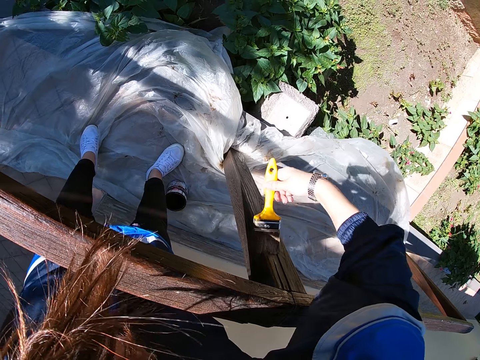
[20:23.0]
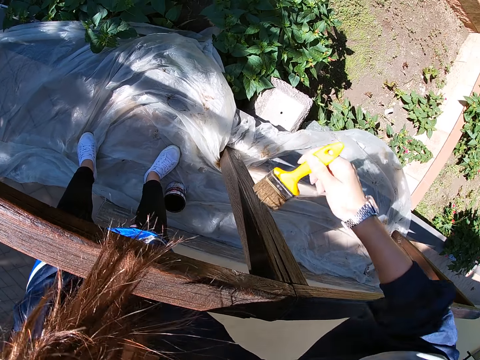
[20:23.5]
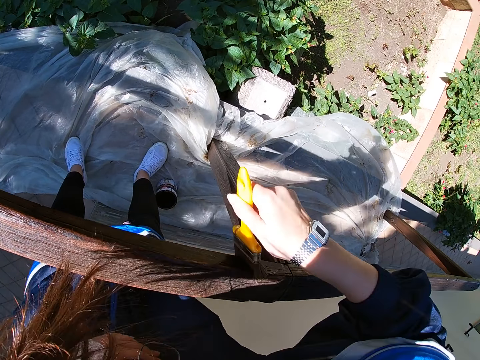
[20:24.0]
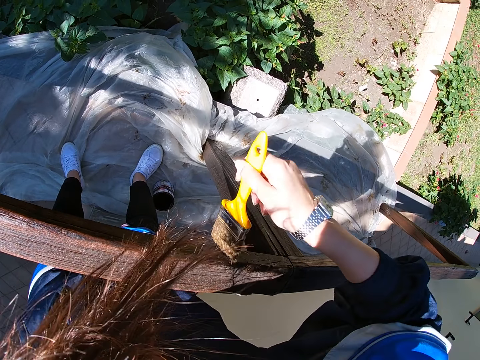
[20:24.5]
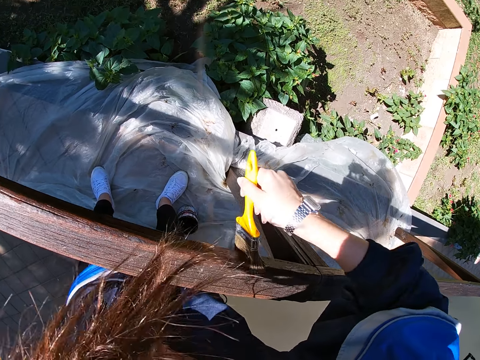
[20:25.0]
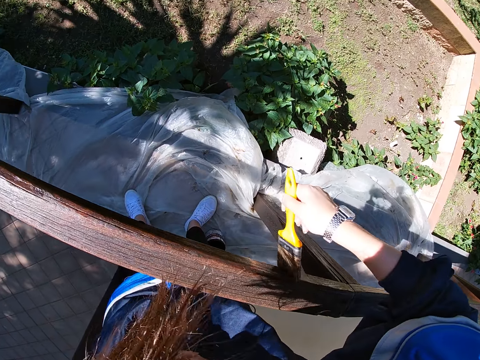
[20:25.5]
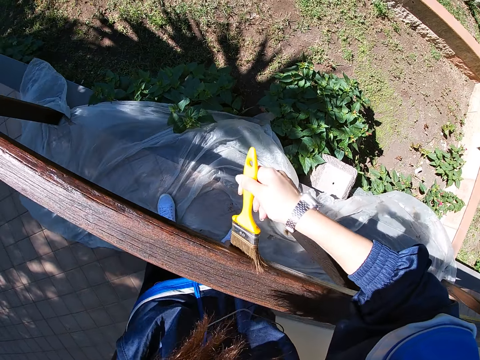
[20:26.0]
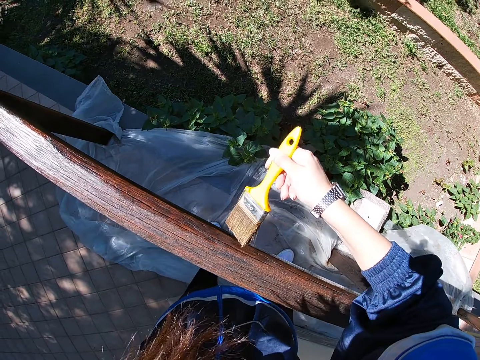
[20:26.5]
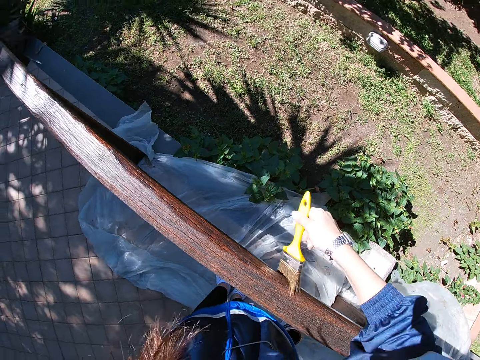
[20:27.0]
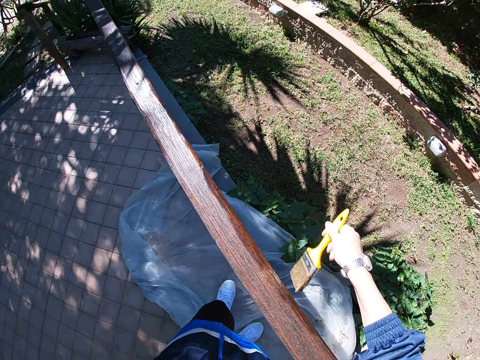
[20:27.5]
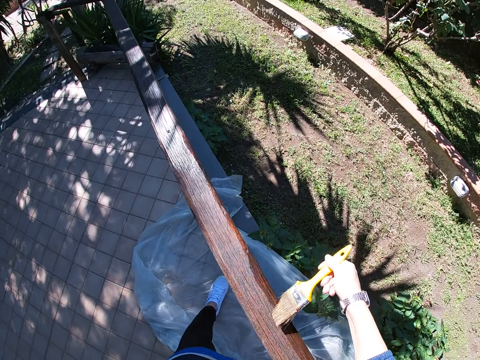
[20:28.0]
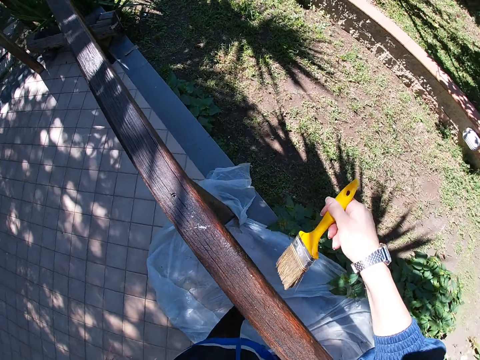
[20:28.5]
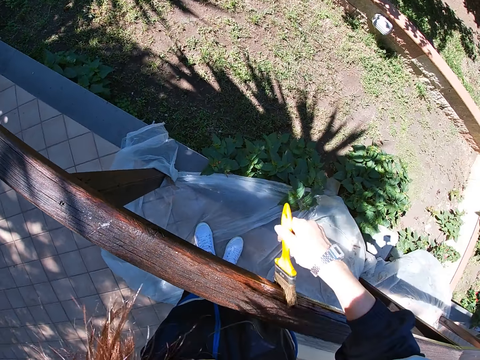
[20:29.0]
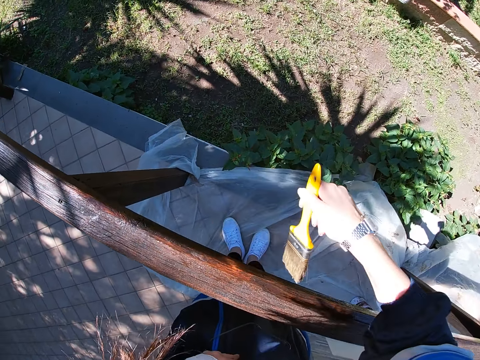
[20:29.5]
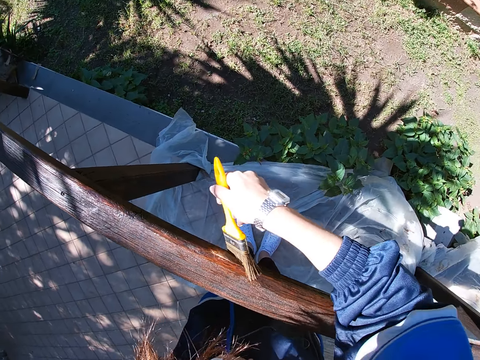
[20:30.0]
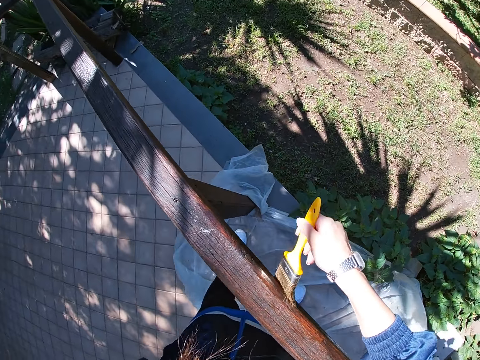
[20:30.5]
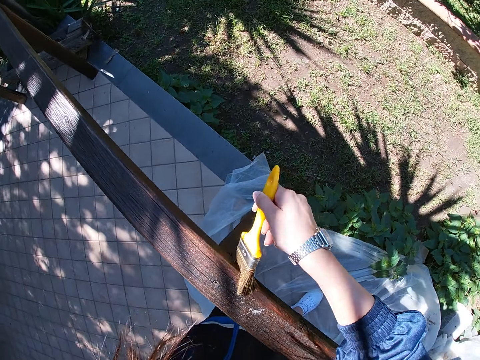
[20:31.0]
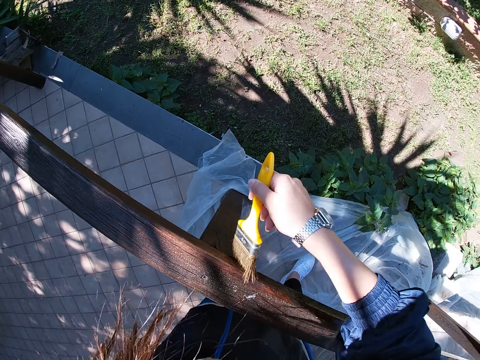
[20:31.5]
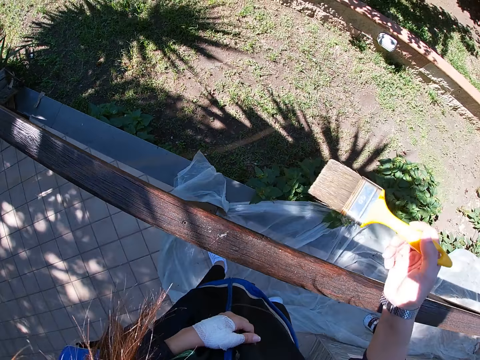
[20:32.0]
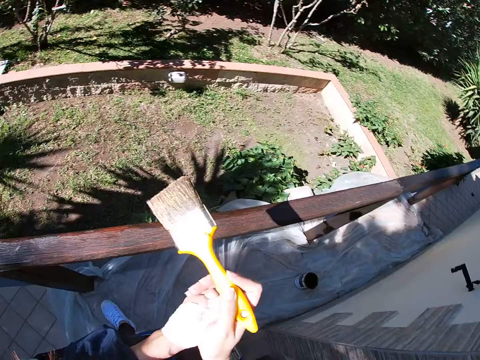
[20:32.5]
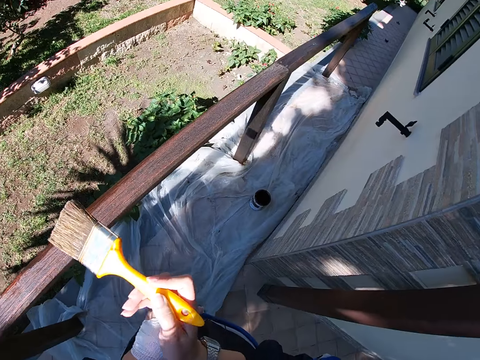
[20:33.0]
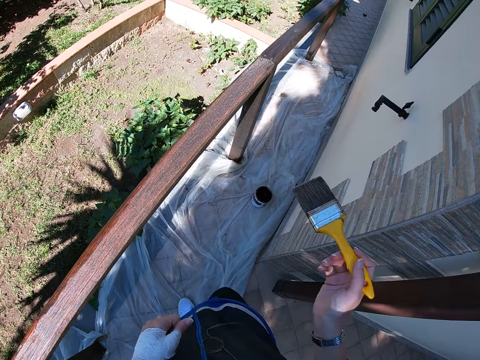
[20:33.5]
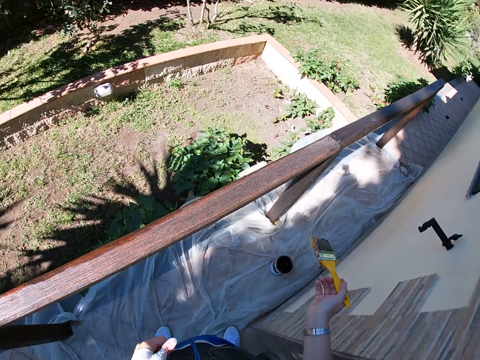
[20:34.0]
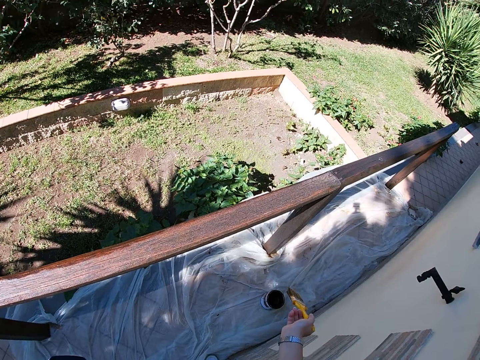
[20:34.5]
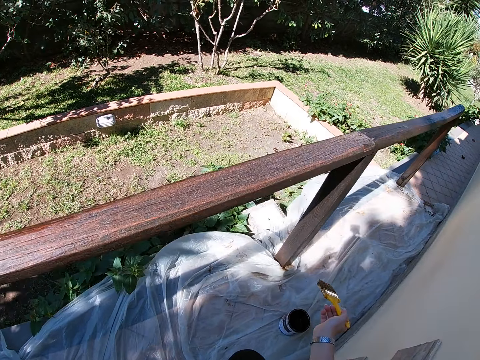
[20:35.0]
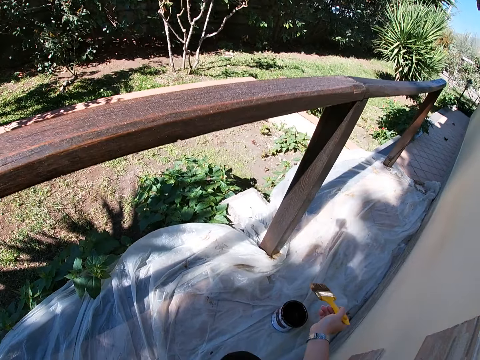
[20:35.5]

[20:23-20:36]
The camera wearer squats.

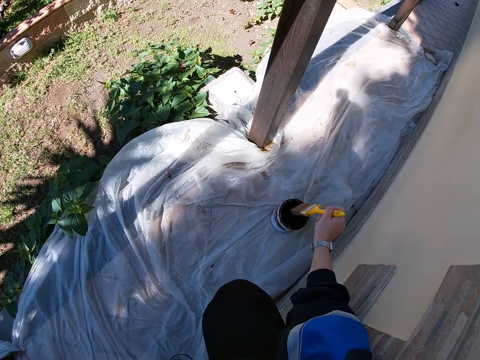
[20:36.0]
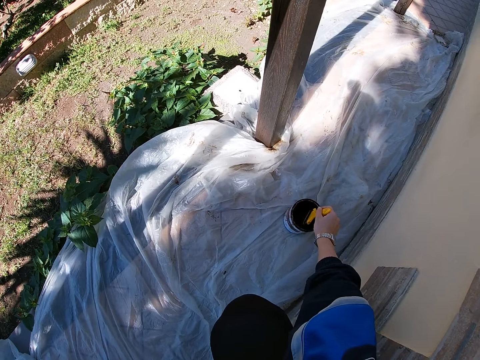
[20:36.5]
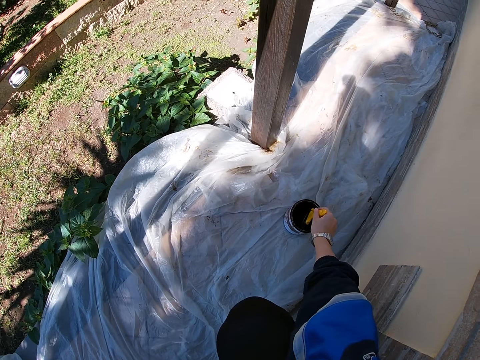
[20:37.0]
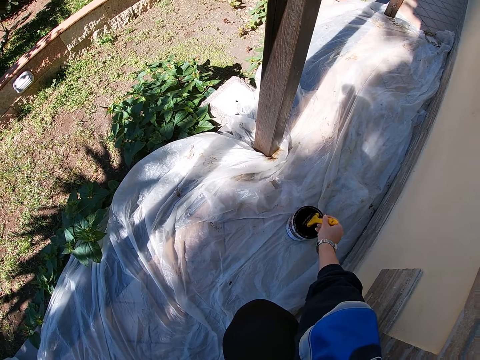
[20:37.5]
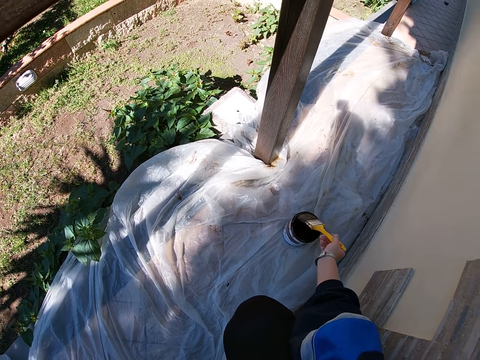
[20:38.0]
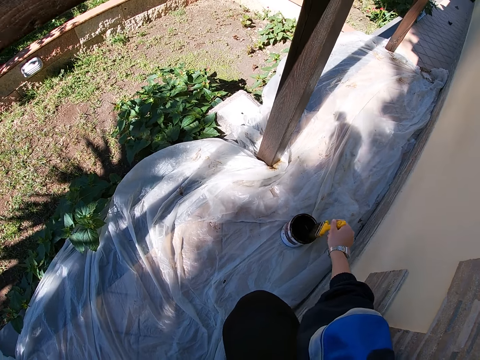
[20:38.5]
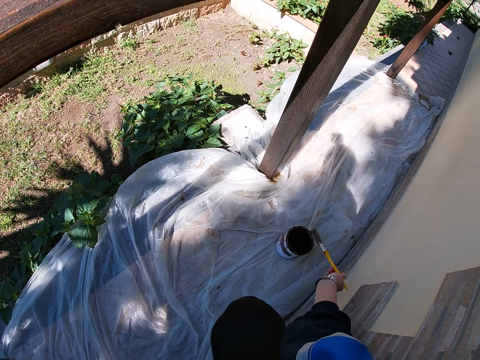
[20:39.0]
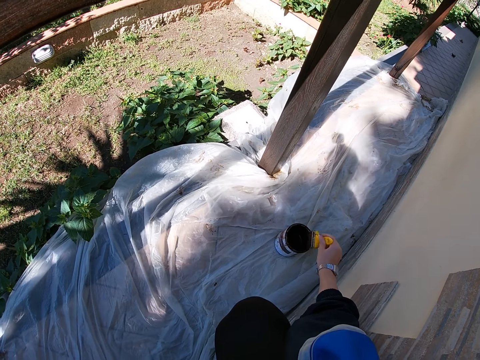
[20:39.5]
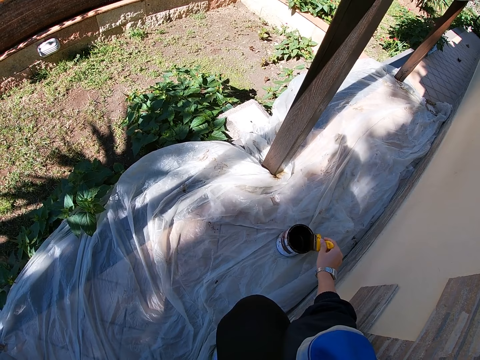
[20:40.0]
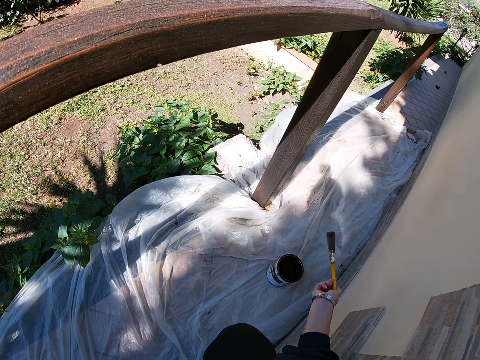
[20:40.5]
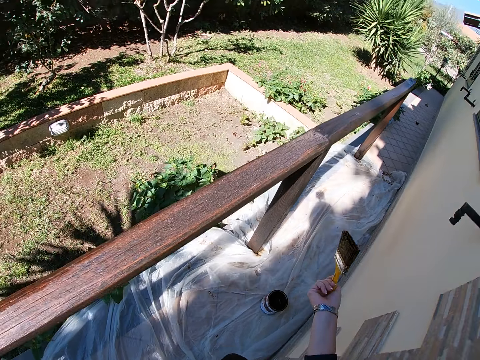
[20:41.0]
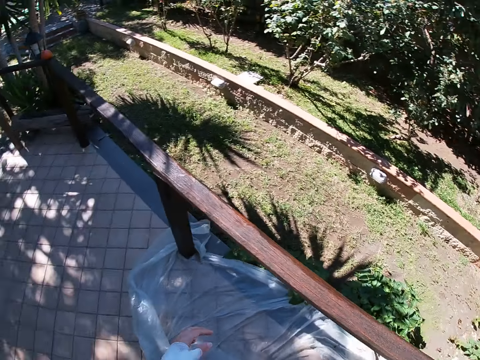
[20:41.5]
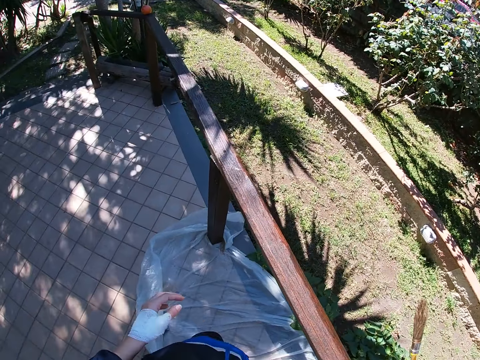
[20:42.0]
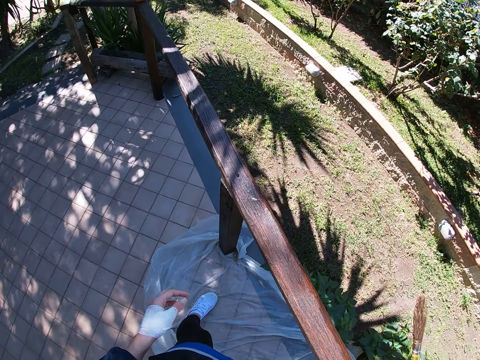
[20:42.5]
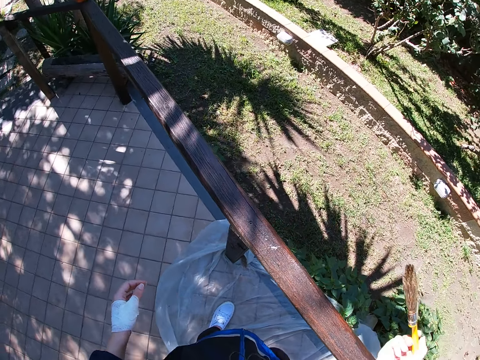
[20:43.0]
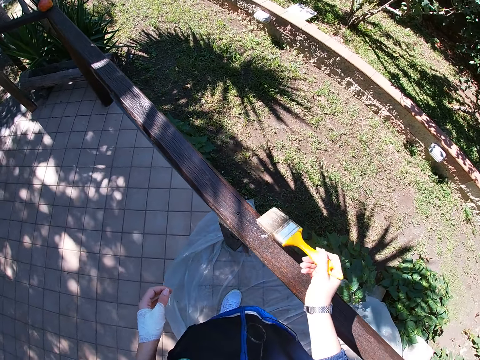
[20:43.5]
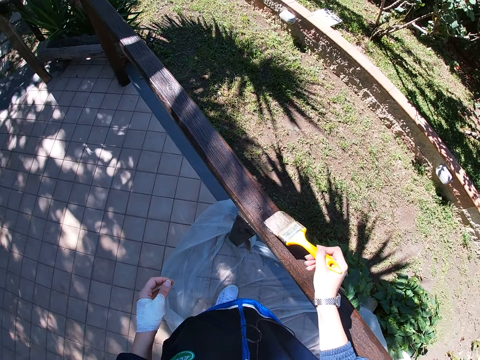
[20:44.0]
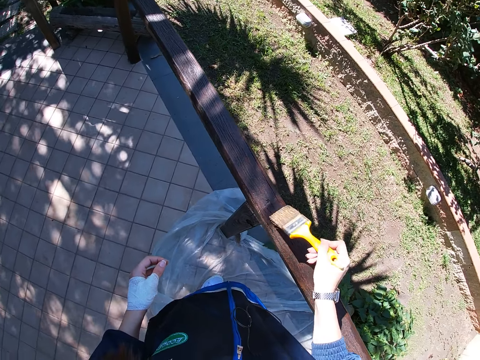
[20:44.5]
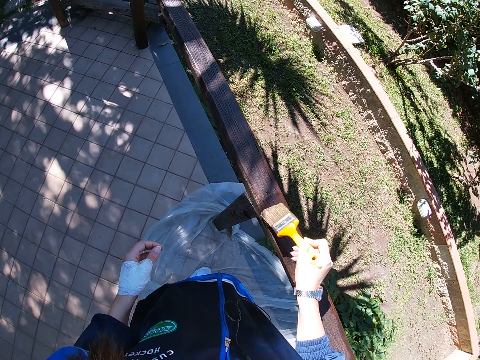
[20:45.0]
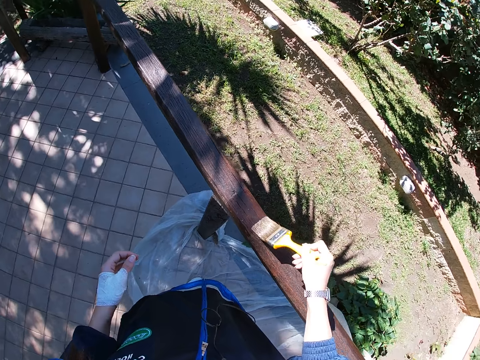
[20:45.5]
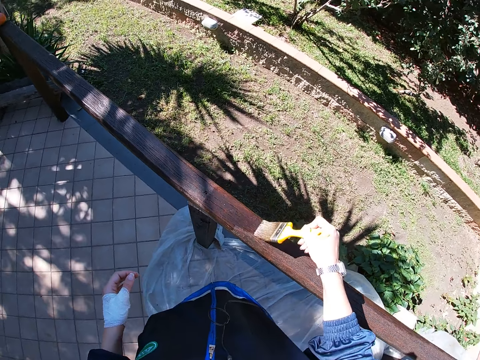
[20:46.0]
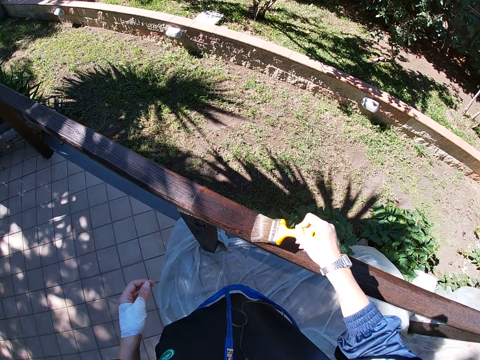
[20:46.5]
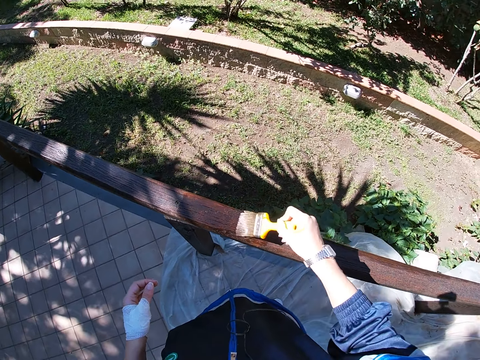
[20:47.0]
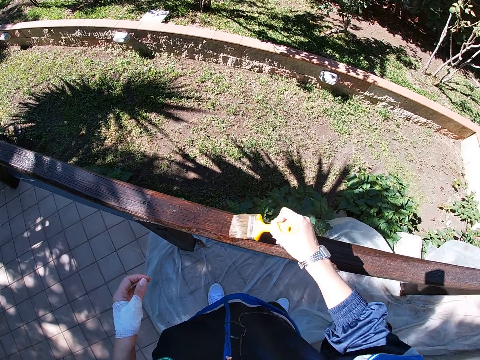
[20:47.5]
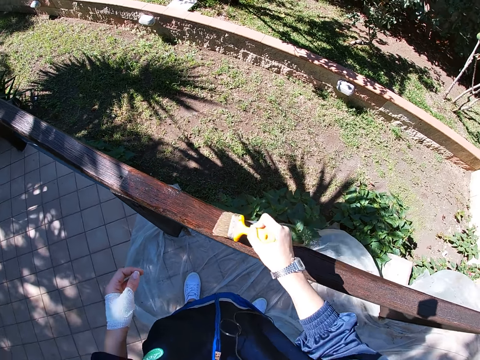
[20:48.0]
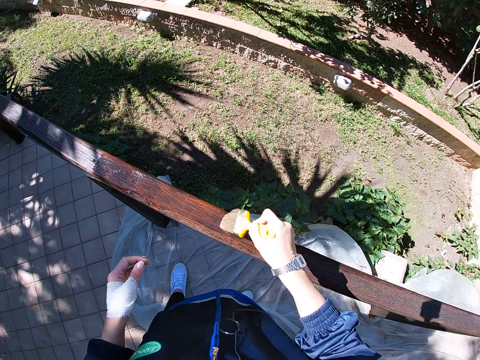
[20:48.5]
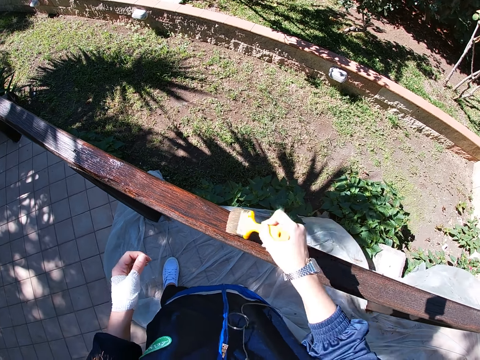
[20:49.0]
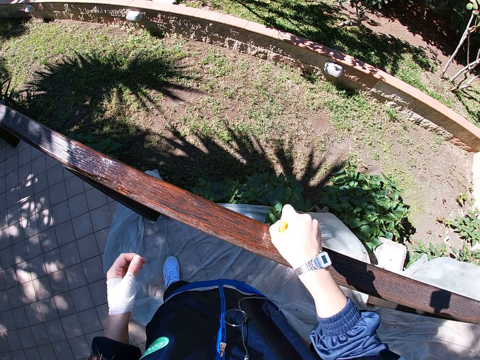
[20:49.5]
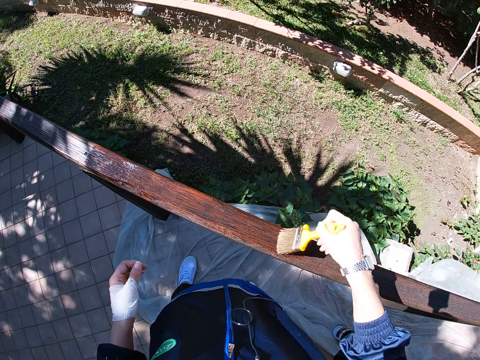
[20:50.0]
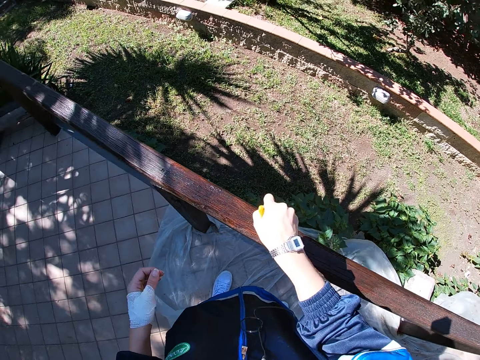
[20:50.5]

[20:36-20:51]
The camera wearer dips the paint brush into the paint in the tin. They adjust the paint on the paint brush. They raise the paint brush towards the balcony rail or front yard fence. They paint the upper part of the front yard fence with the paint brush.
